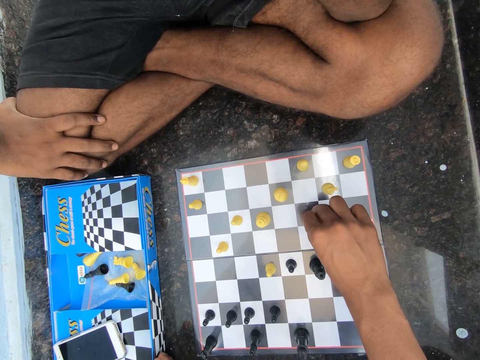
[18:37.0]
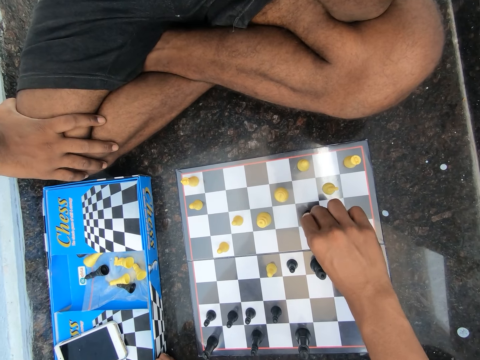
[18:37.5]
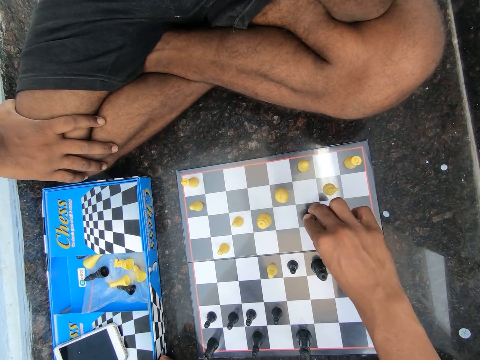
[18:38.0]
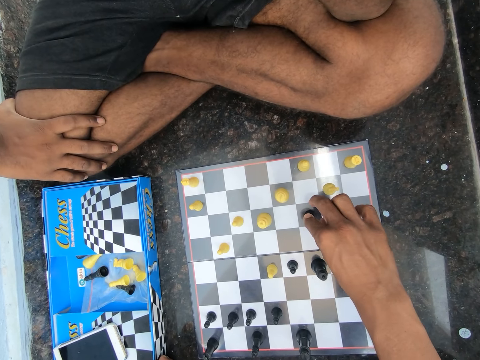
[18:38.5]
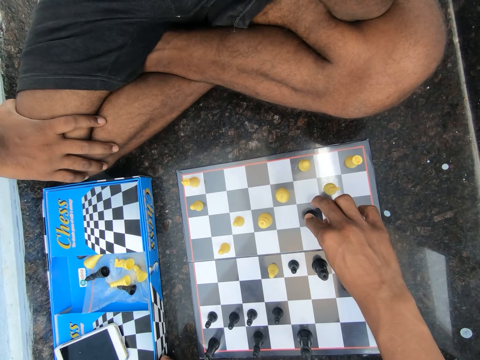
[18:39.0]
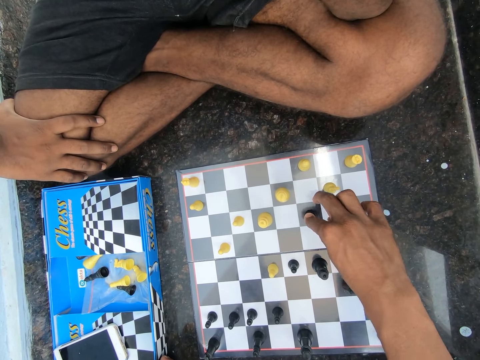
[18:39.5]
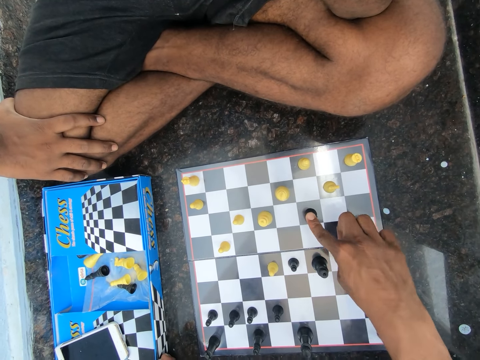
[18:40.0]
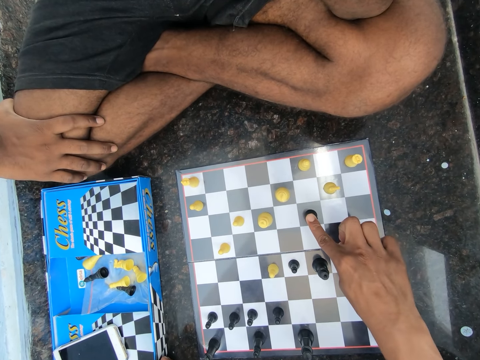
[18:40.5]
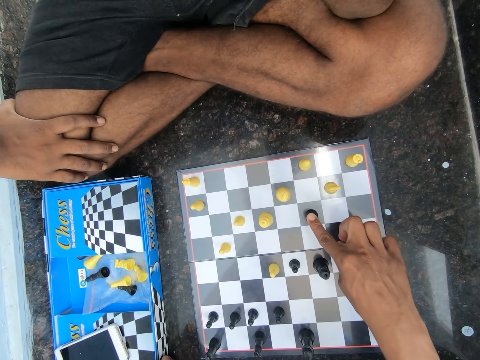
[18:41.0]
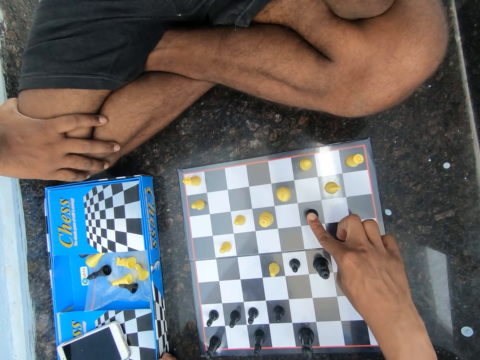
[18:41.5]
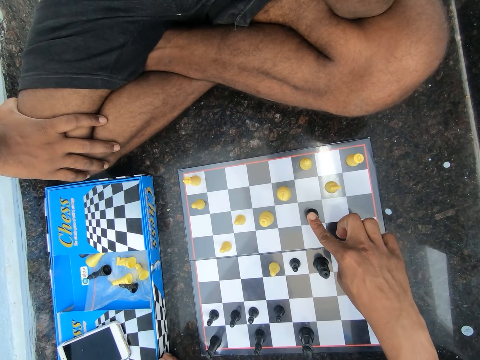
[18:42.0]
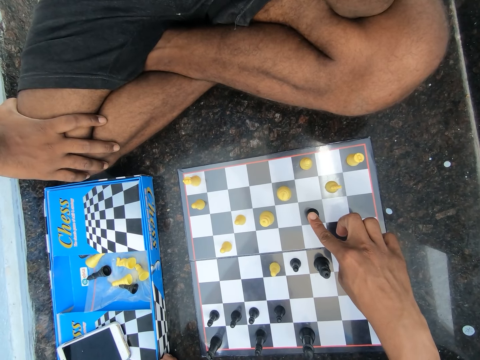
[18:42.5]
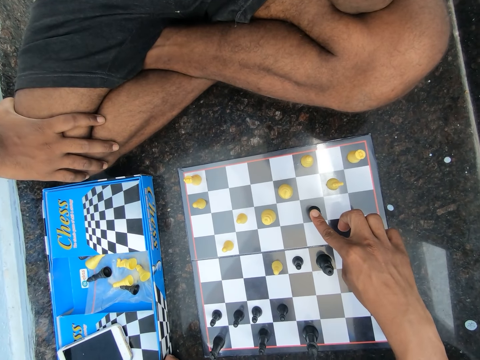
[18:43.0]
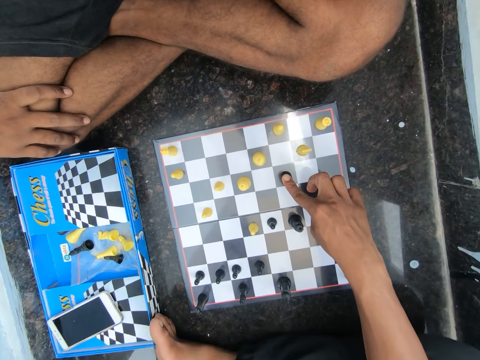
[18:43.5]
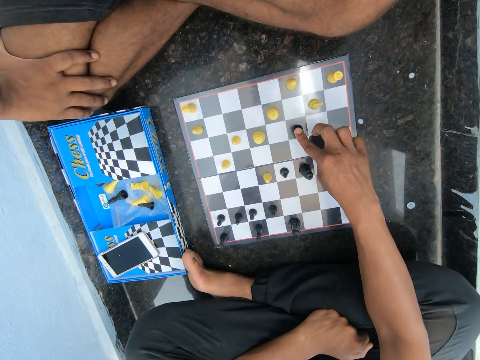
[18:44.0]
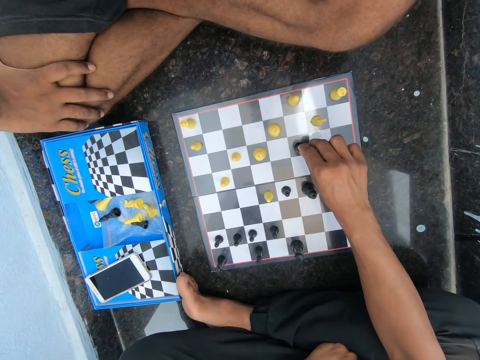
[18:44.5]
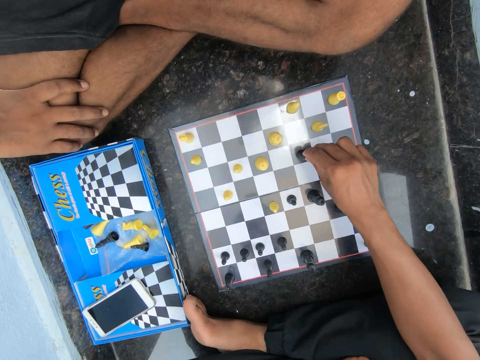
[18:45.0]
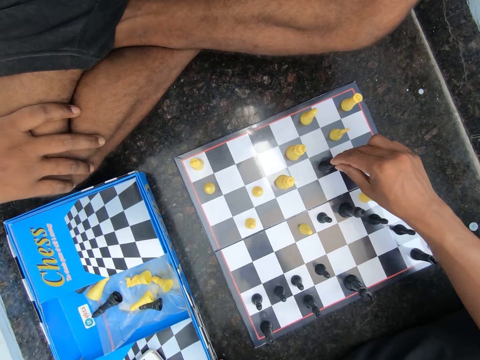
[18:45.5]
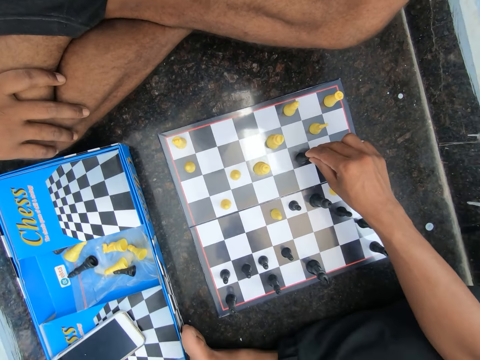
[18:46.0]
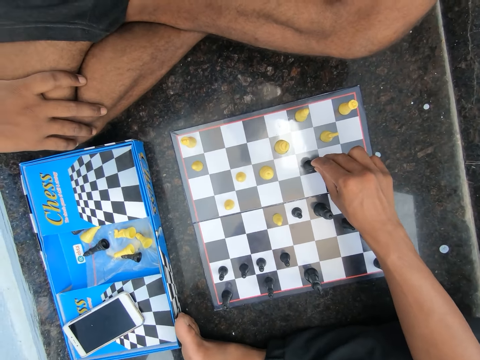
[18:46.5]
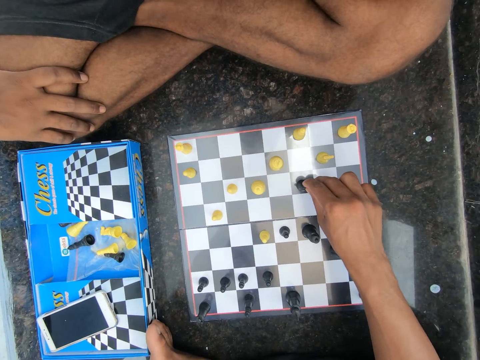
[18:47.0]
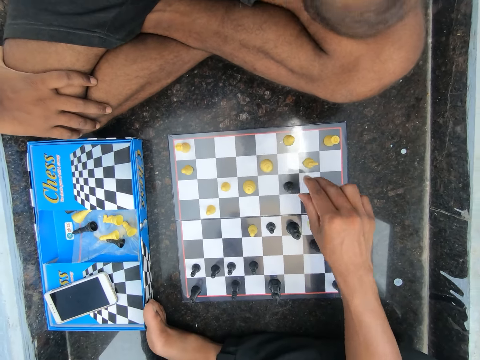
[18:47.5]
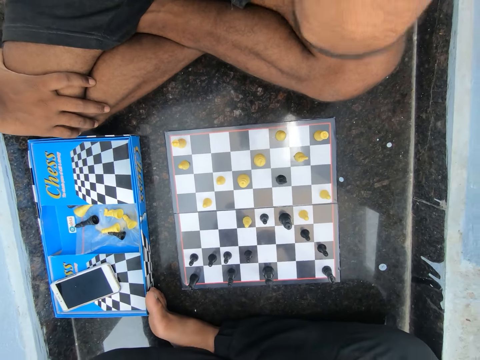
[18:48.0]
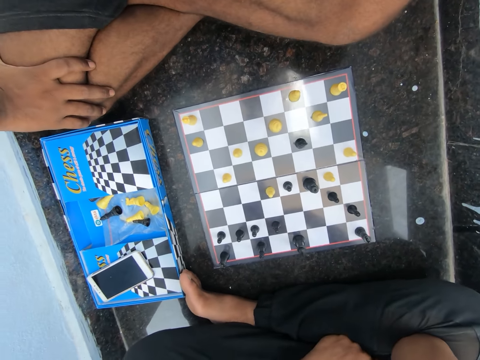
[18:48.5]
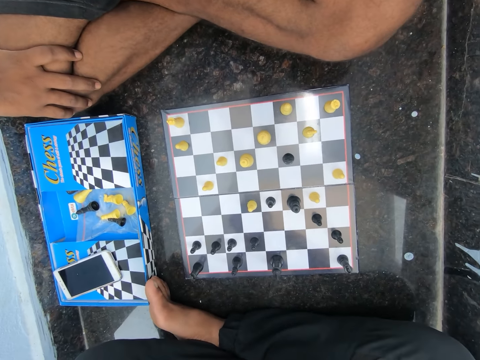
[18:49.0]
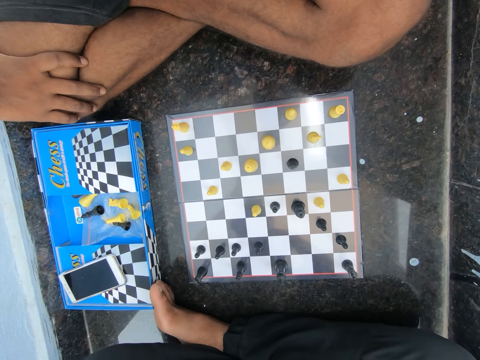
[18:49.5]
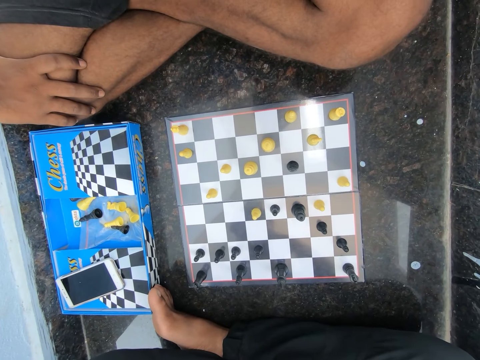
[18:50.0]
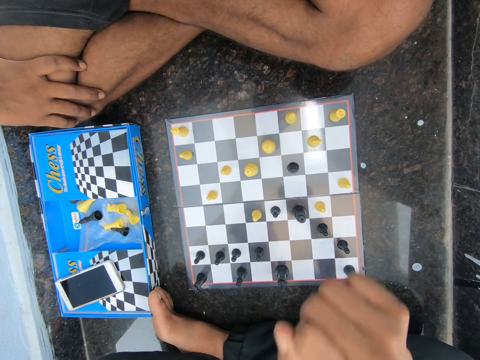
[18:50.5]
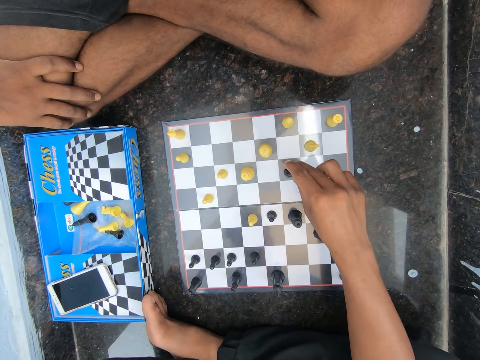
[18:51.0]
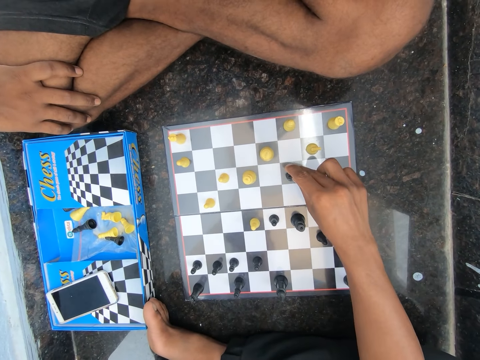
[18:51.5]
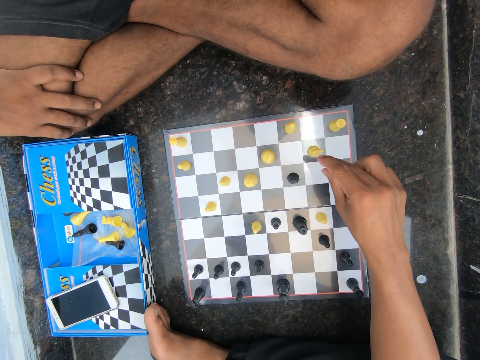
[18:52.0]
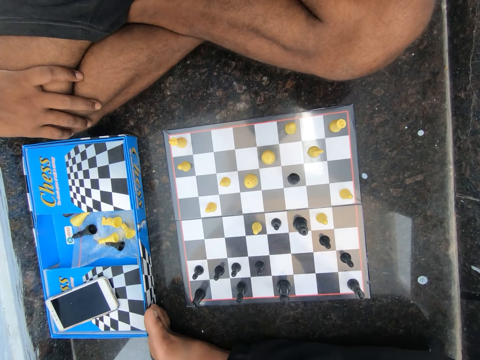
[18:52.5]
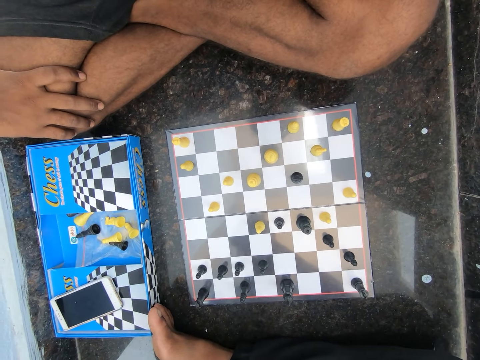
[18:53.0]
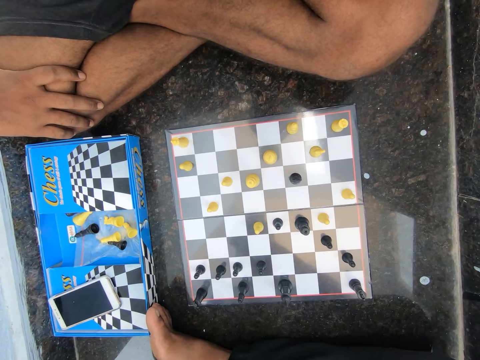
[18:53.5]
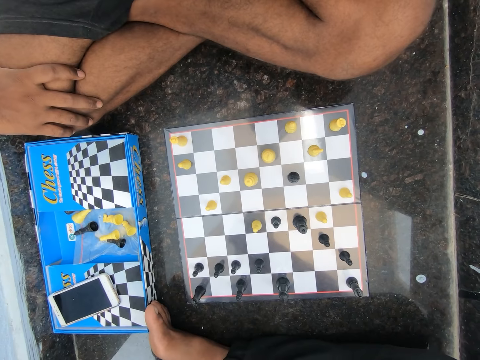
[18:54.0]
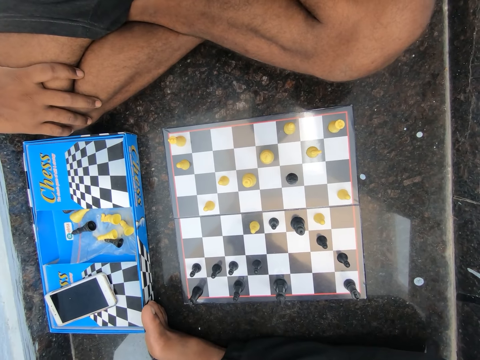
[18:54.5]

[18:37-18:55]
The camera wearer removes the fingers from the chess piece. He puts more fingers on the chess piece. He removes his right hand from the chess board. The man moves a hand. The camera wearer moves a hand.

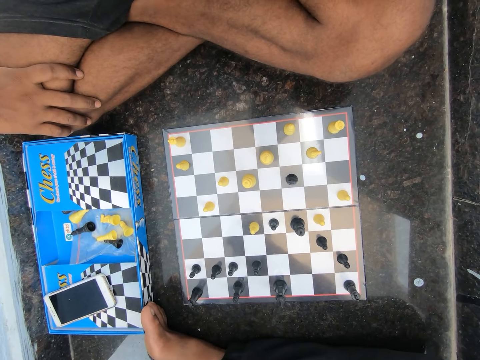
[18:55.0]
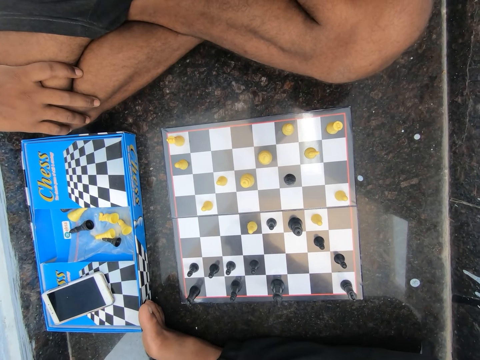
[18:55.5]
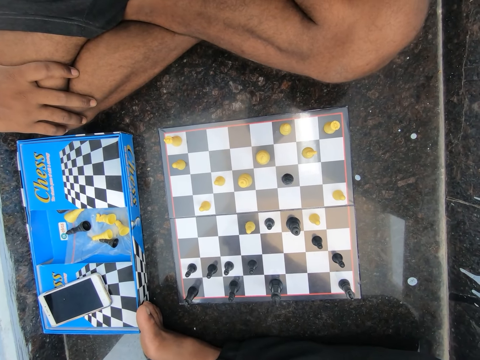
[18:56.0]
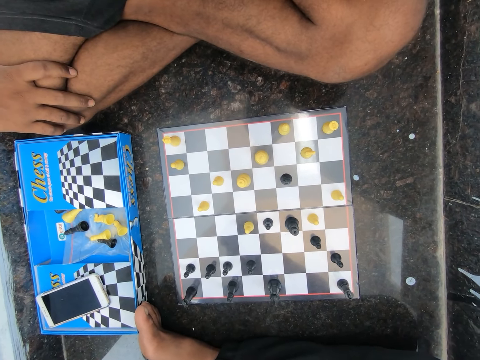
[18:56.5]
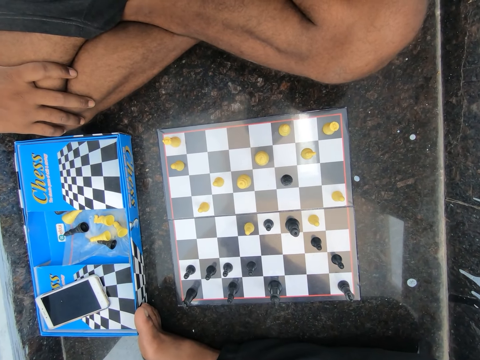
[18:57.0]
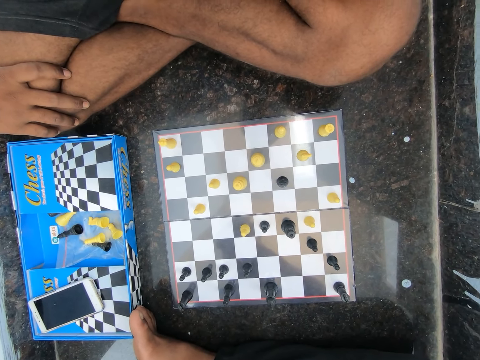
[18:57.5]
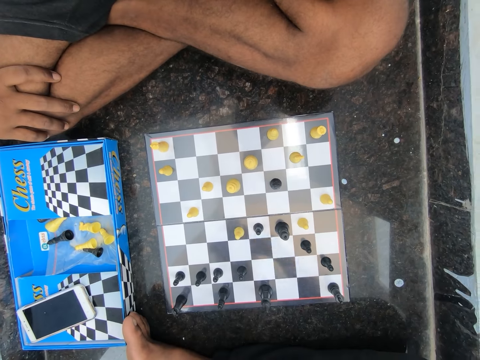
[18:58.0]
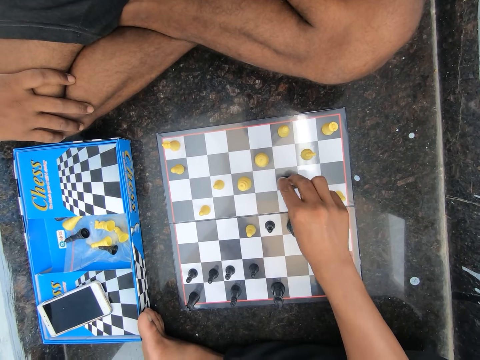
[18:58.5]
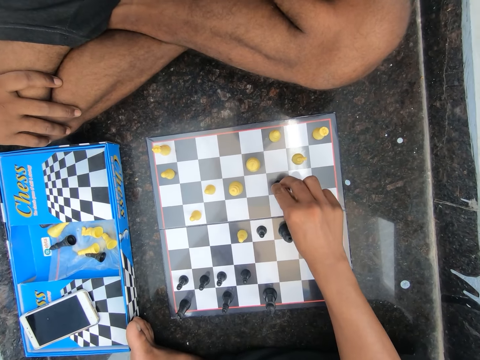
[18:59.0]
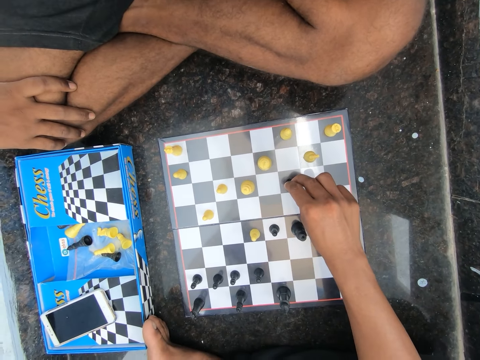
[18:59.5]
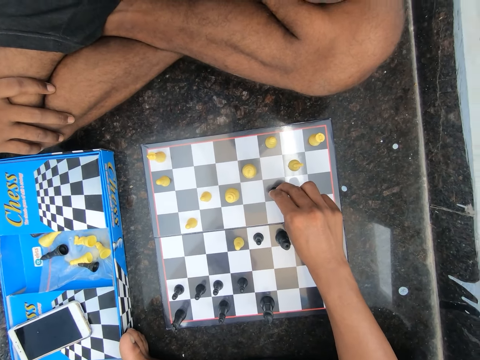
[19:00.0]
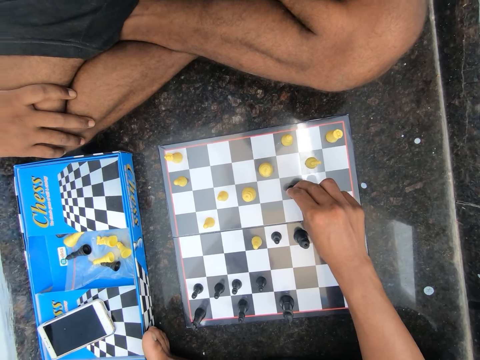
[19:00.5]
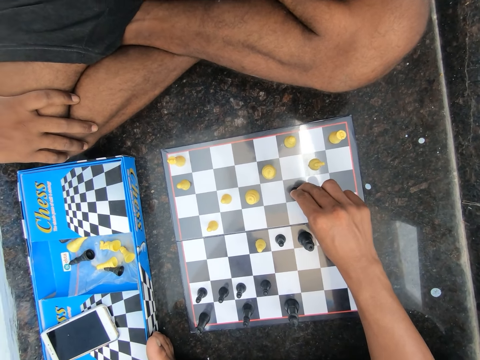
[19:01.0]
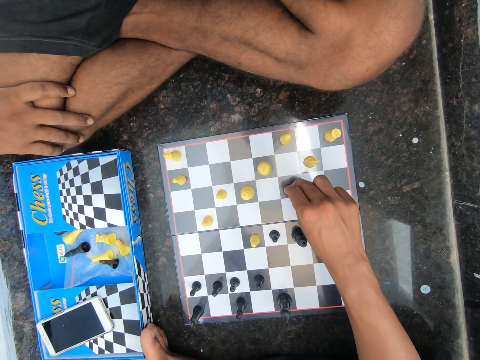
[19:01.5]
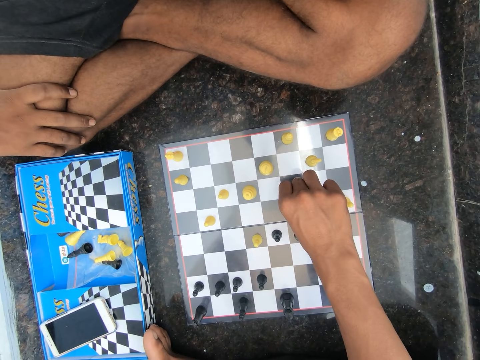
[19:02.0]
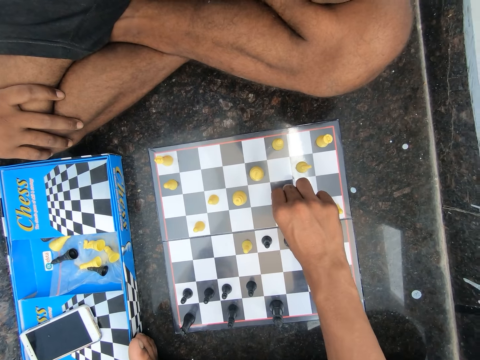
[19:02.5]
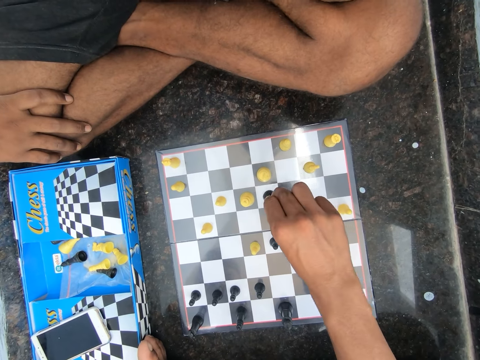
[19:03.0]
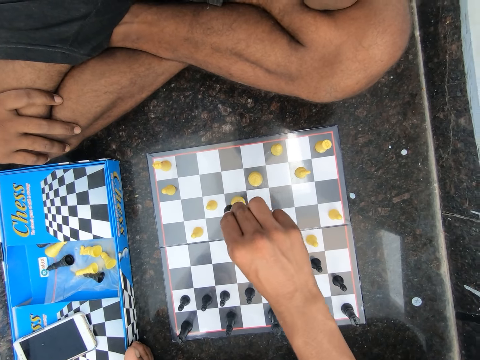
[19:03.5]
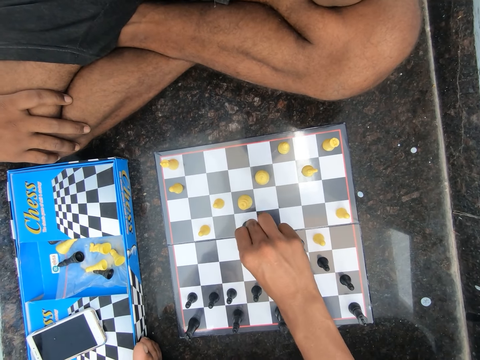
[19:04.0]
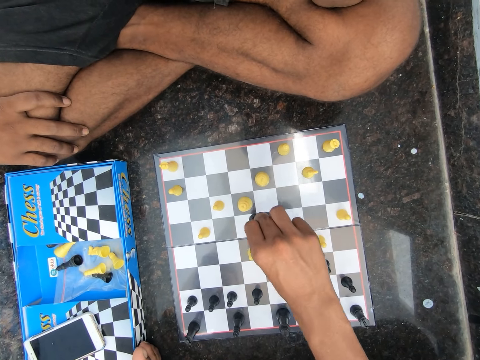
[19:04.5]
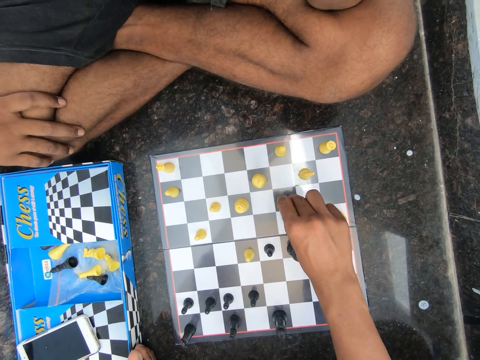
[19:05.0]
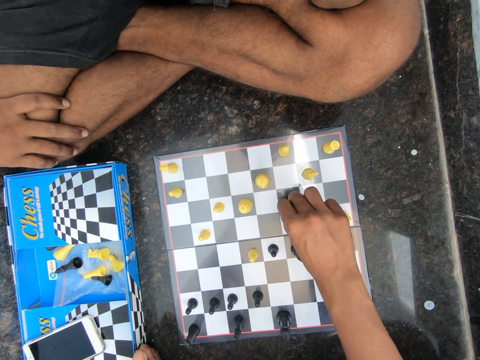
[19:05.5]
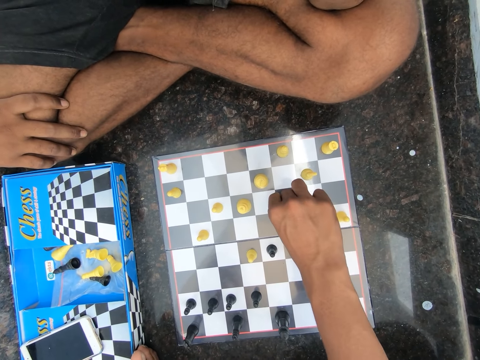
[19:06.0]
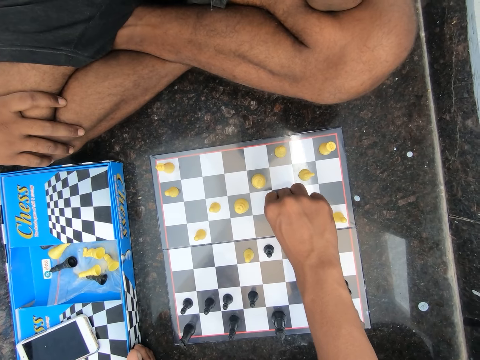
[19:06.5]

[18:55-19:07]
The camera wearer holds a chess piece. They play chess on the floor in a room. They move the chess piece. They hold the chess piece.
